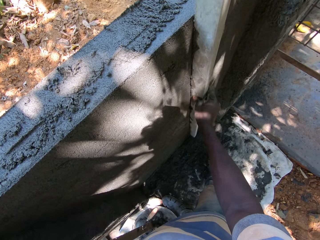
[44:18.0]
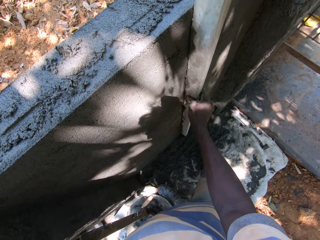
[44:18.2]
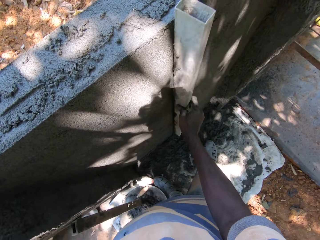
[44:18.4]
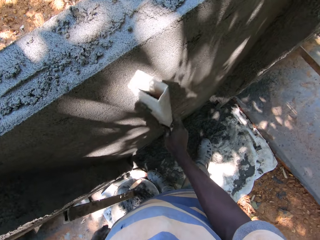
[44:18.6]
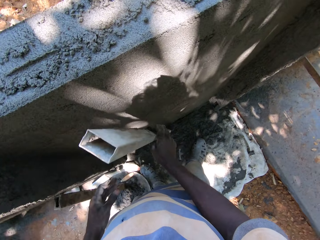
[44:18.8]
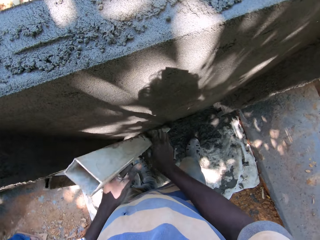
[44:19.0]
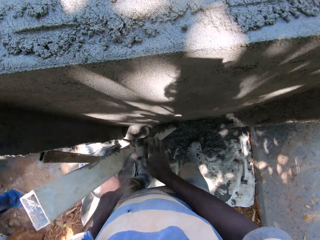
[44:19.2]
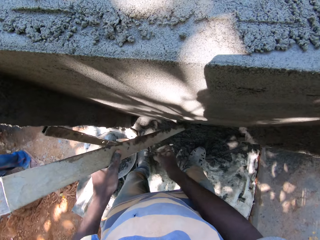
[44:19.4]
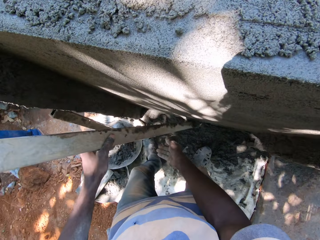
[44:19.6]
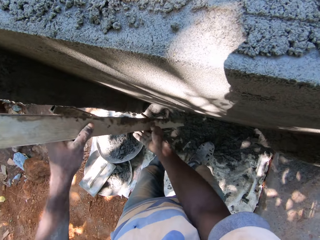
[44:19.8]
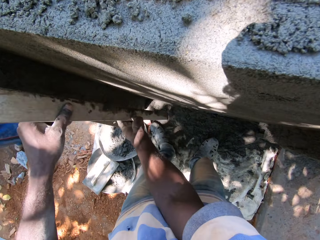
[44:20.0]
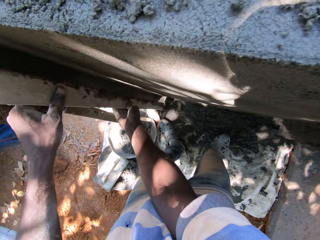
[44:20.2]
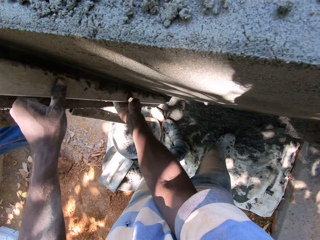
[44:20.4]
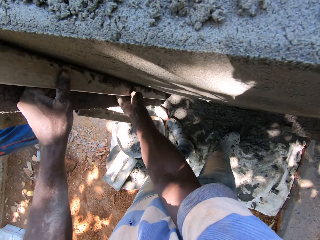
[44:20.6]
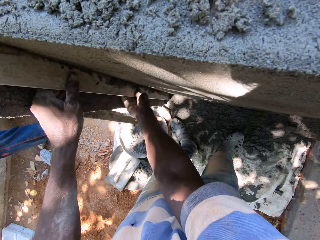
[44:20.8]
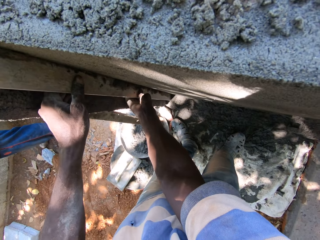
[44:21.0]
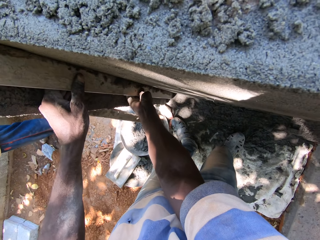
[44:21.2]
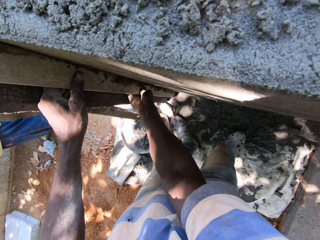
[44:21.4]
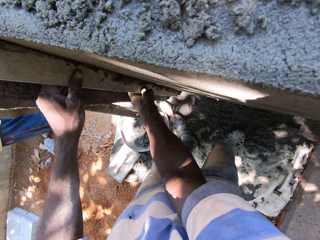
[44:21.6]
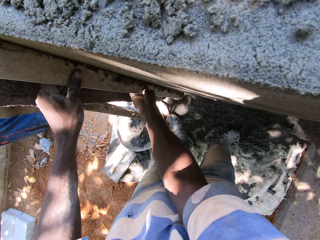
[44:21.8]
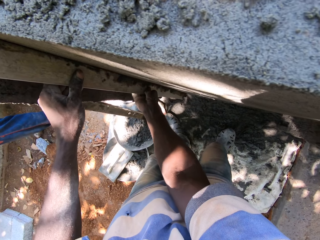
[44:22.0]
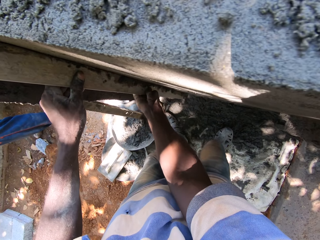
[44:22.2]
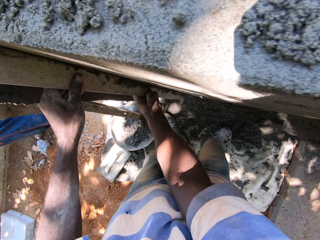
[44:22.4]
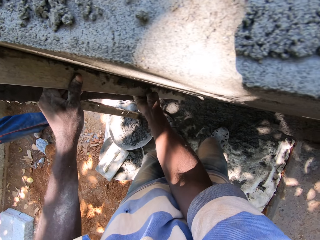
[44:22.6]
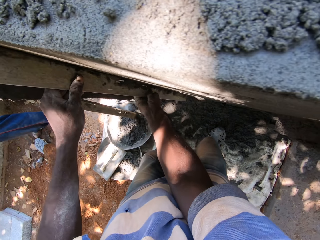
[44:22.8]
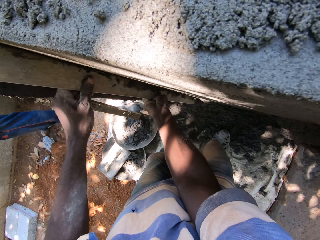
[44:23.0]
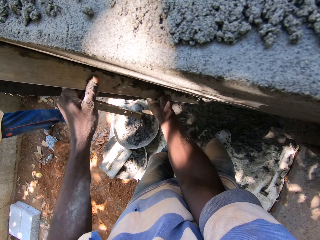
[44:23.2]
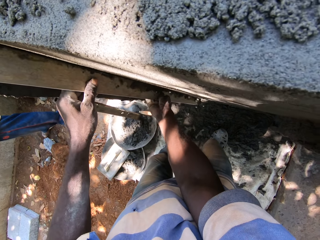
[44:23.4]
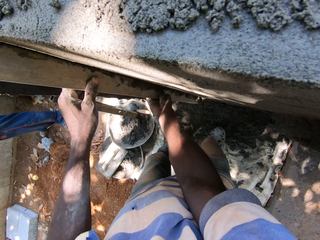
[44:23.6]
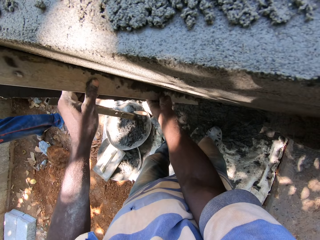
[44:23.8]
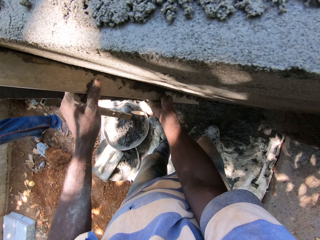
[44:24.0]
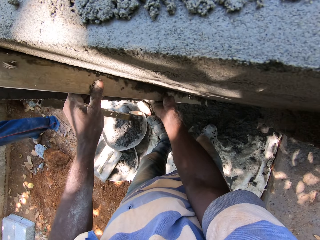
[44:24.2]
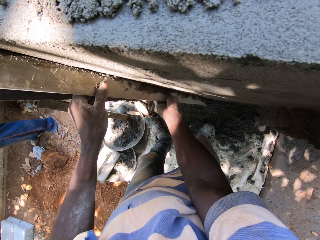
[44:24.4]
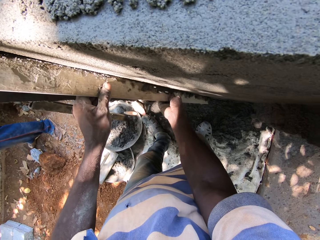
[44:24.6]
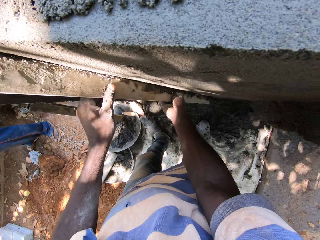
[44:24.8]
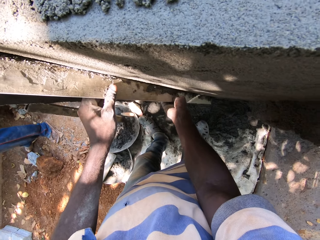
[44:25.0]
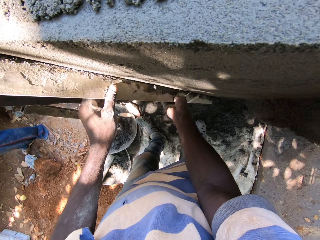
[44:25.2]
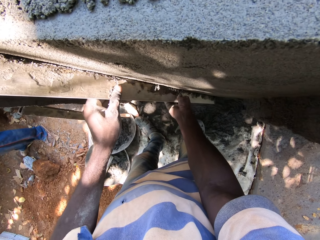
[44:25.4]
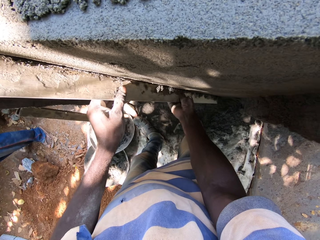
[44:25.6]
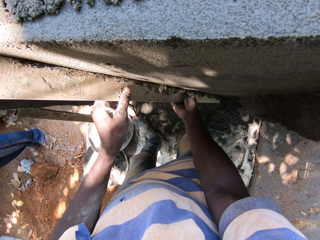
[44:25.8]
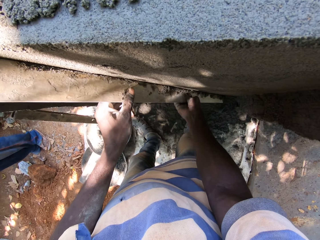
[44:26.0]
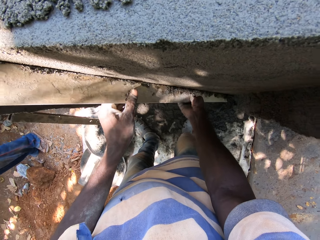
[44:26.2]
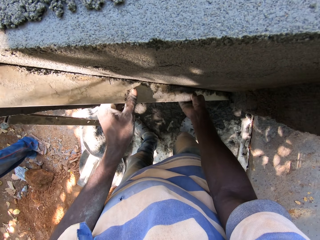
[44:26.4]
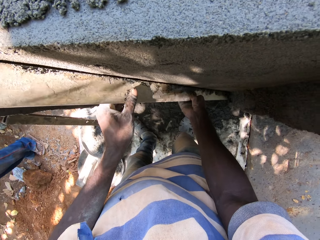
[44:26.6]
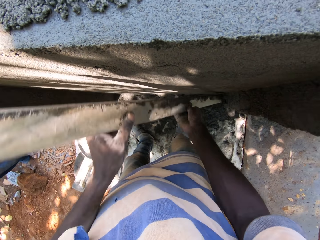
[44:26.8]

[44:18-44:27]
The camera wearer passes the plank from his right hand to his left hand. He adjusts the plastered wall with the plank with both hands.

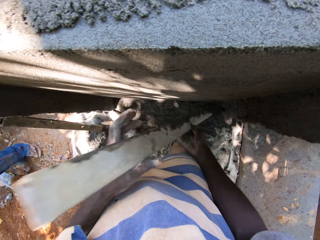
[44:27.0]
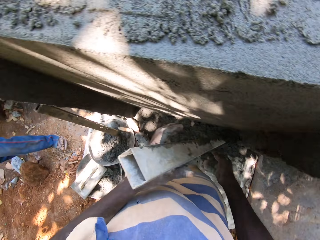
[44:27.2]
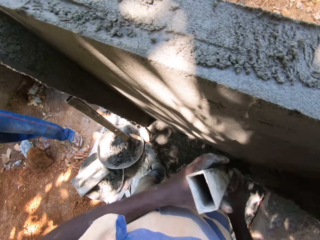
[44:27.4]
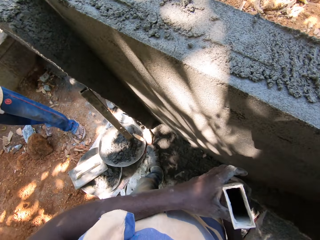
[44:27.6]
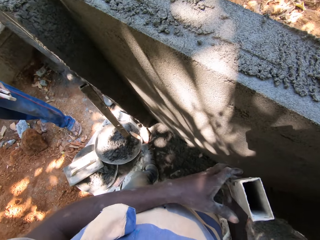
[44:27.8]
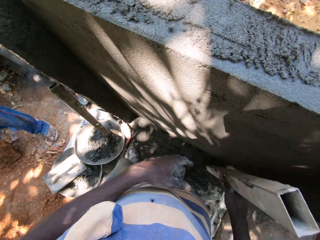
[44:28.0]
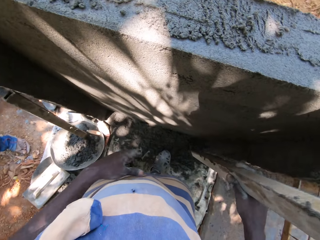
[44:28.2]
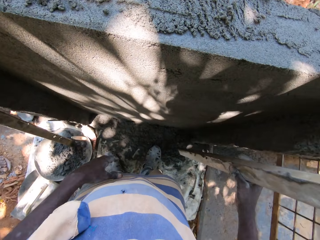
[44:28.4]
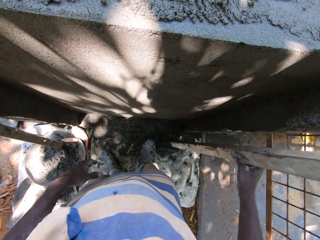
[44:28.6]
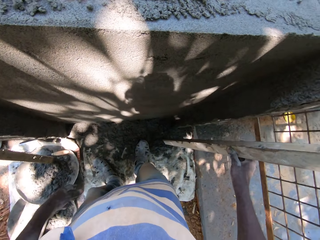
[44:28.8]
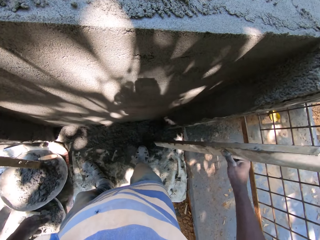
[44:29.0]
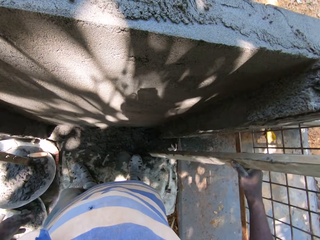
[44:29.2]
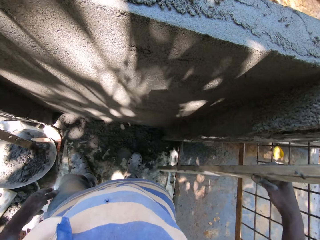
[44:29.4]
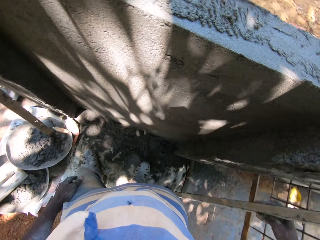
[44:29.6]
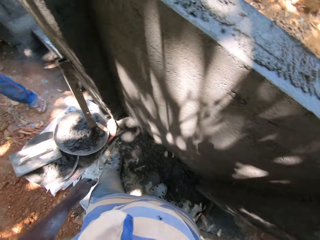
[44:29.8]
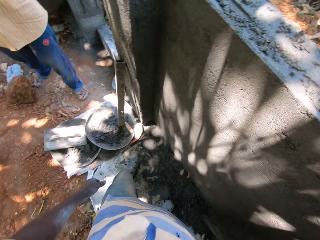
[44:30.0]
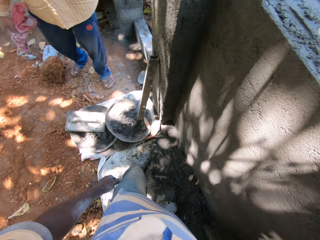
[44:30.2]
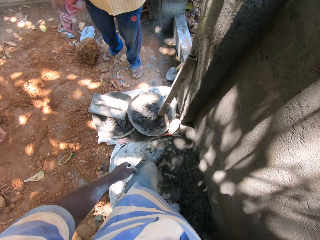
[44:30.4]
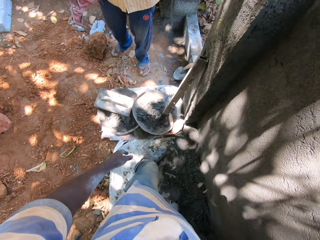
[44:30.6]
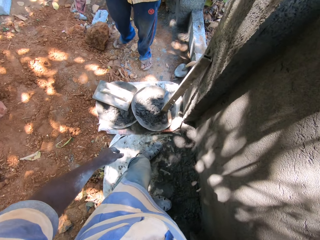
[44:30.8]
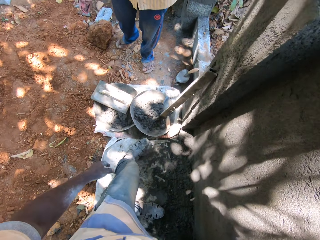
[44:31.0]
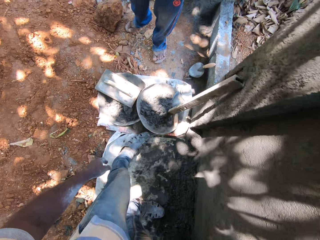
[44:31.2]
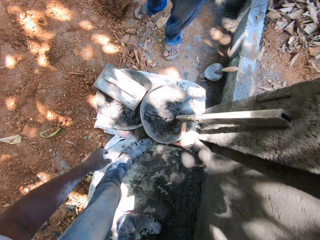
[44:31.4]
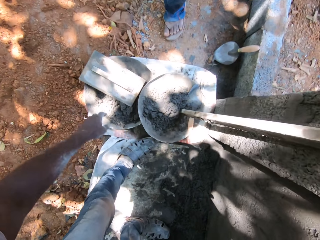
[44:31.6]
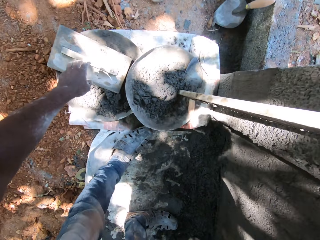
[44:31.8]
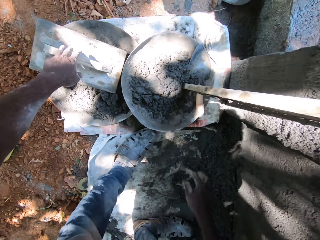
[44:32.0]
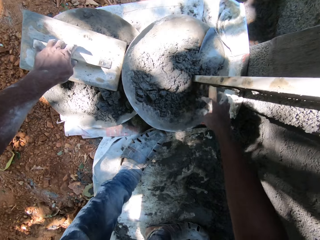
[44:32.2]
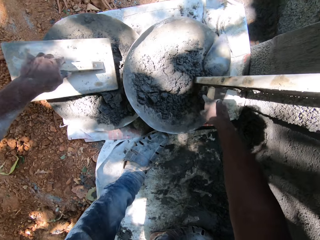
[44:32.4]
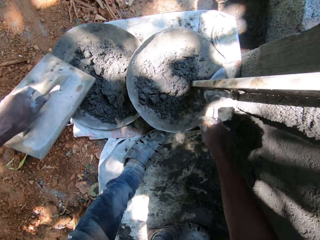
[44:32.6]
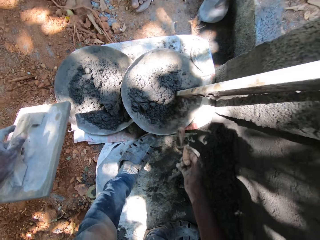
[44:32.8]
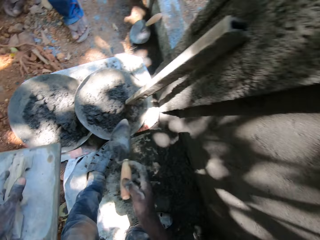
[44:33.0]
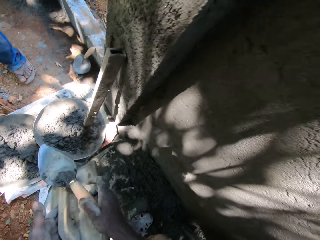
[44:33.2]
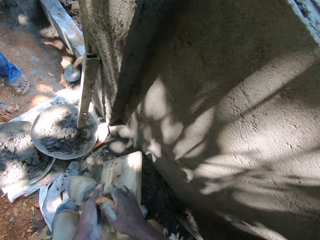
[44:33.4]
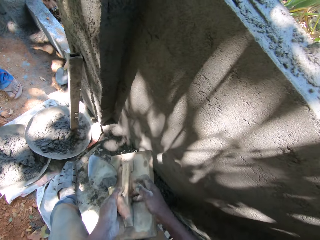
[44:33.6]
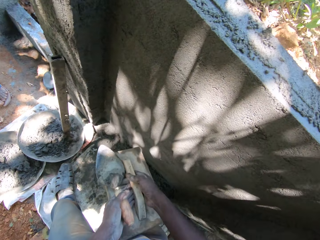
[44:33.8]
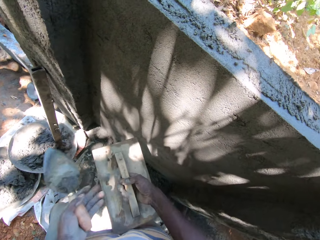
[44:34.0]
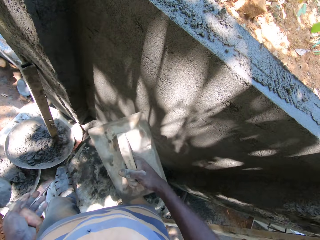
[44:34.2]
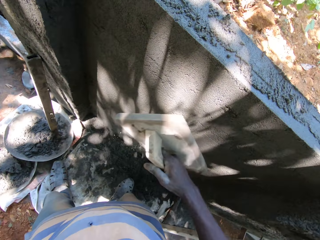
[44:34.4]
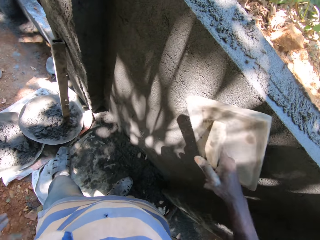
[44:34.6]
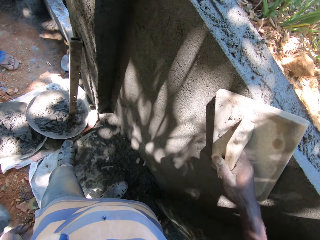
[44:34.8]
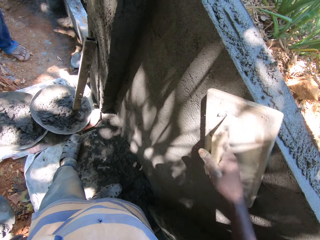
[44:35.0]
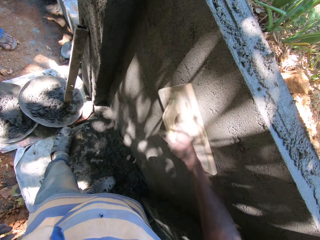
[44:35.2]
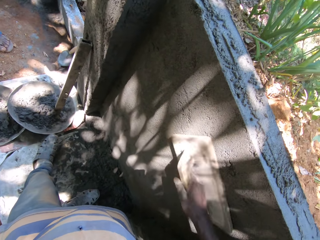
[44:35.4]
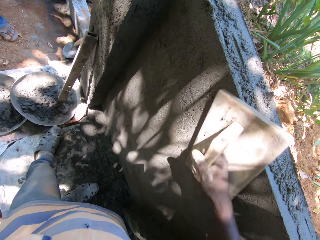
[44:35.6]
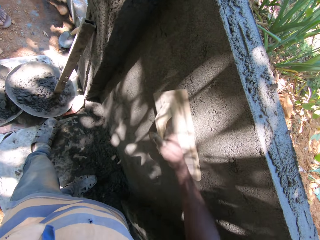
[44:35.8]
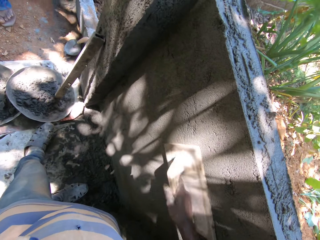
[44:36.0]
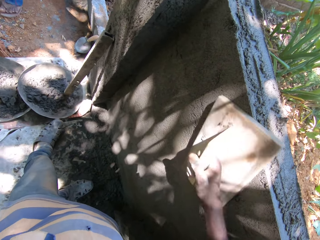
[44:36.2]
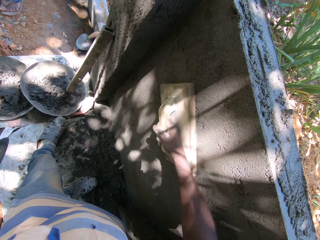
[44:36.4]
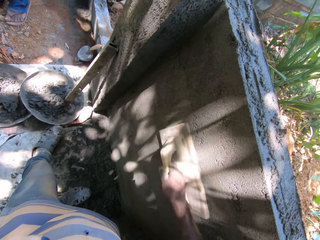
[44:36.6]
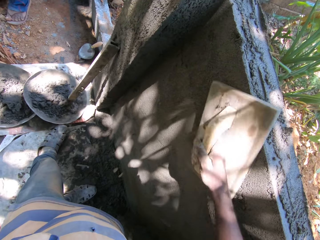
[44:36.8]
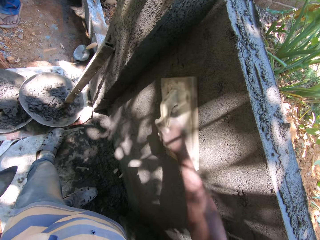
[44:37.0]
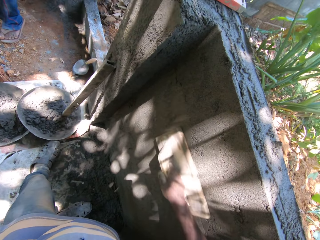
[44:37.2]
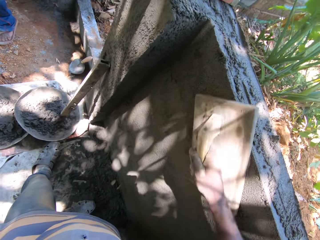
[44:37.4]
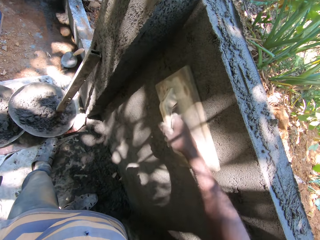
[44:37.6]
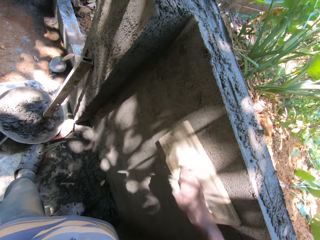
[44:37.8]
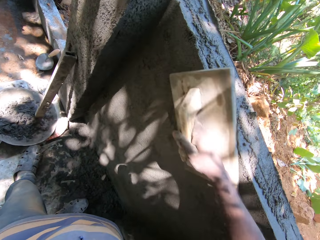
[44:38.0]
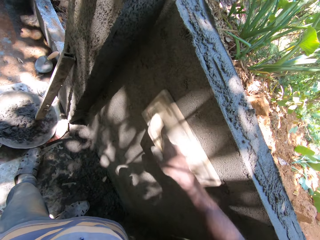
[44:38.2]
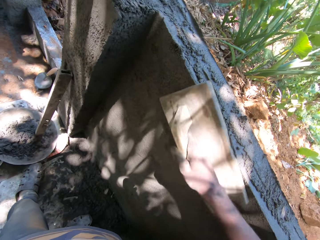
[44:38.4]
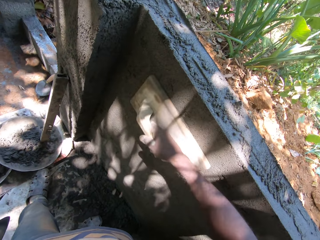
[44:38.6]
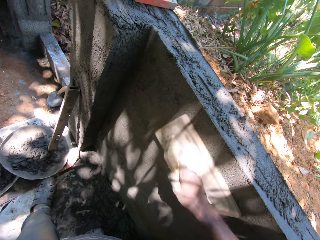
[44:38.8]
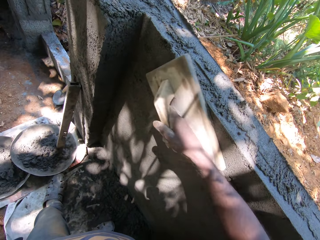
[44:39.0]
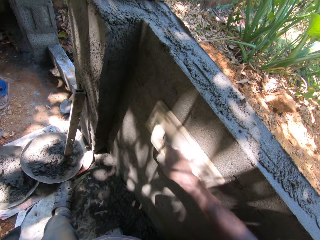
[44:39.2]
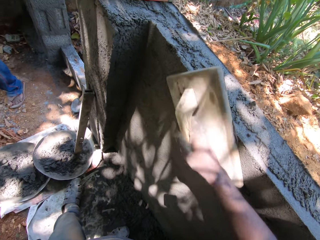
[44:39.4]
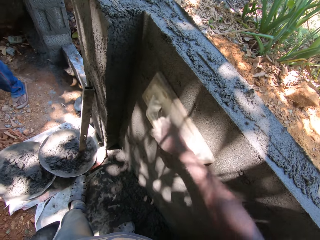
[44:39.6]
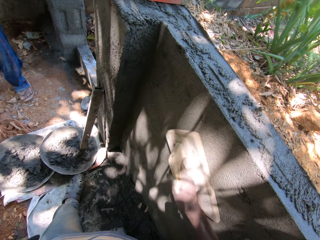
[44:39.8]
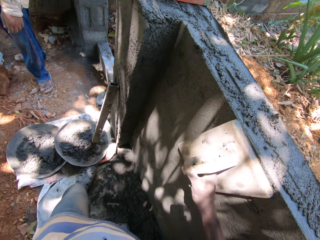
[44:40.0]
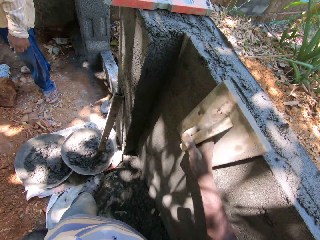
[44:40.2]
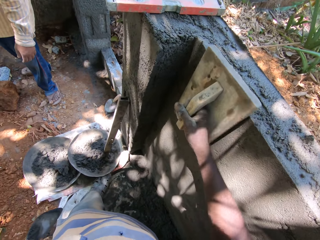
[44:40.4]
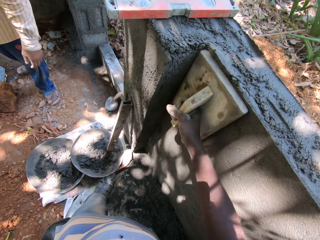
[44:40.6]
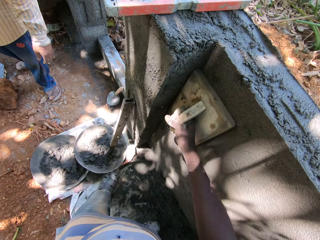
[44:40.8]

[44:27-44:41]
The camera wearer shakes off the plank with both hands. He drops the plank on the ground with his right hand. He puts the metal against the wall. He picks up a wooden float in the pan with his left hand and picks up the hand trowel in the pan with his right hand. He passes the hand trowel from his right hand to his left hand. He passes the wooden float from his left hand to his right hand. He smoothens the wall. He compacts the plastered wall with the wooden float in his right hand.
